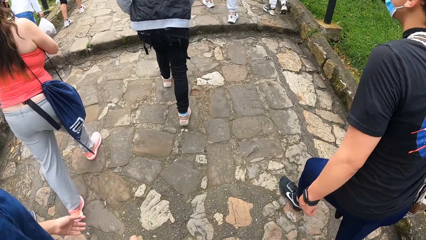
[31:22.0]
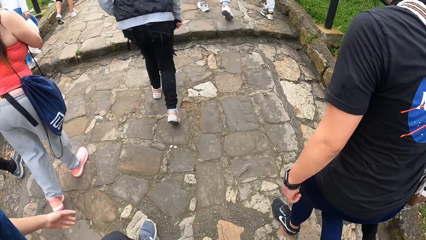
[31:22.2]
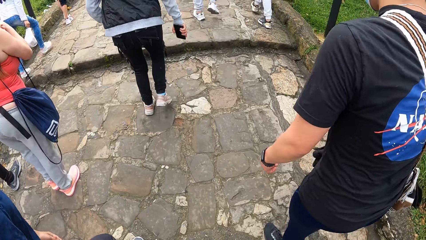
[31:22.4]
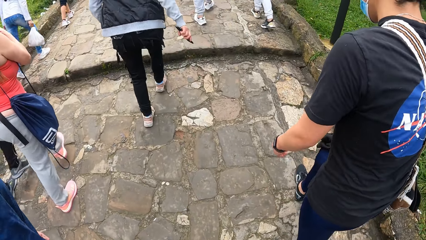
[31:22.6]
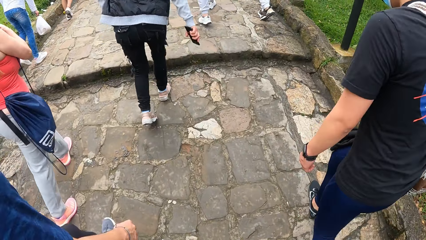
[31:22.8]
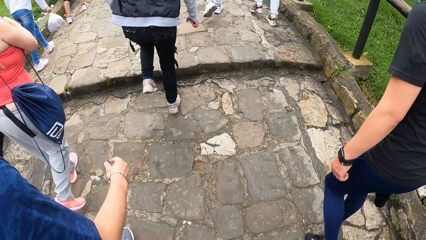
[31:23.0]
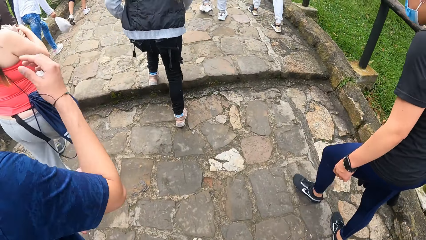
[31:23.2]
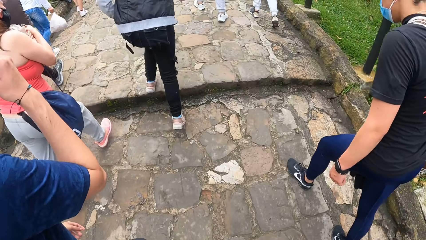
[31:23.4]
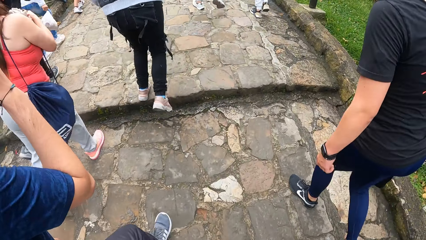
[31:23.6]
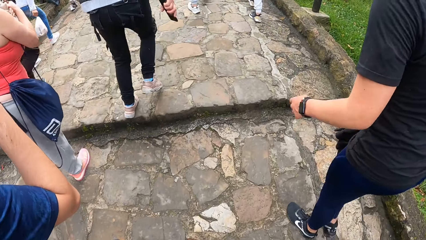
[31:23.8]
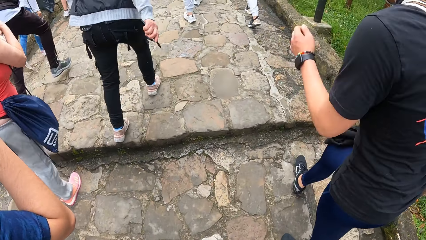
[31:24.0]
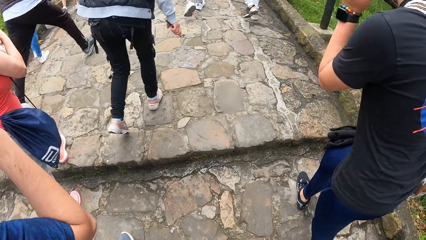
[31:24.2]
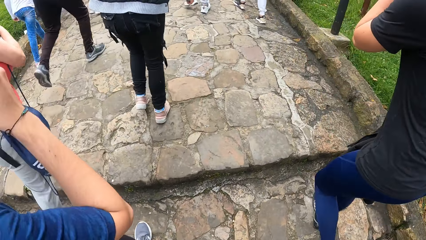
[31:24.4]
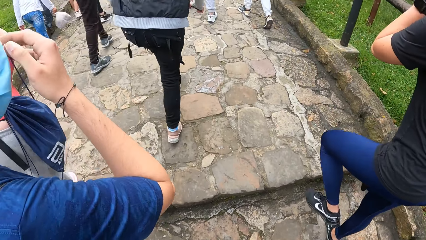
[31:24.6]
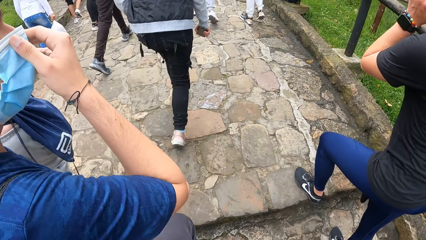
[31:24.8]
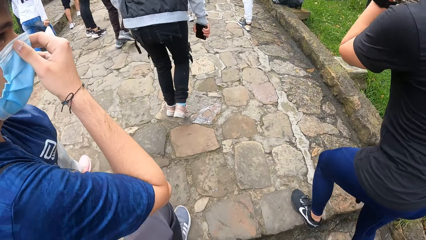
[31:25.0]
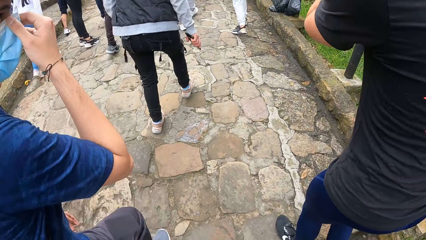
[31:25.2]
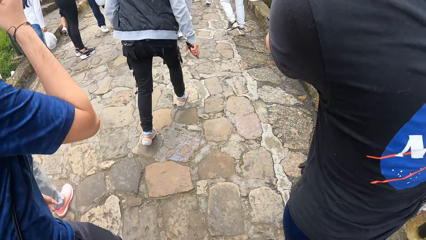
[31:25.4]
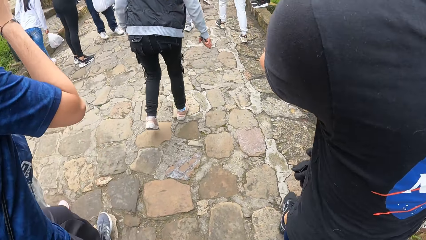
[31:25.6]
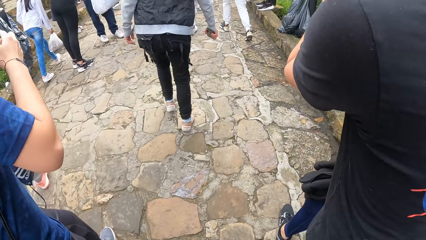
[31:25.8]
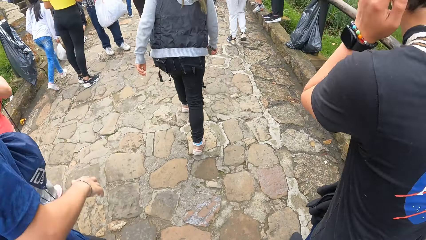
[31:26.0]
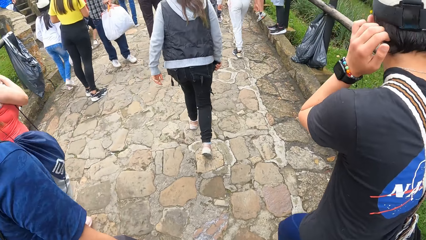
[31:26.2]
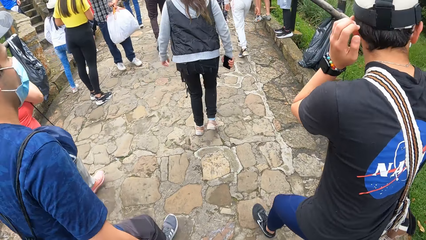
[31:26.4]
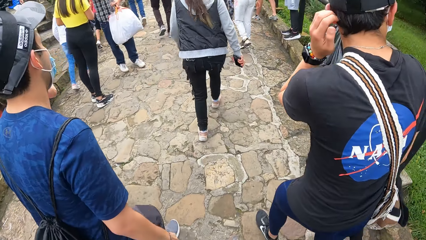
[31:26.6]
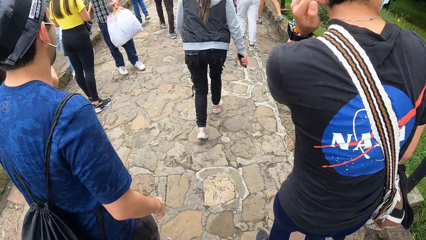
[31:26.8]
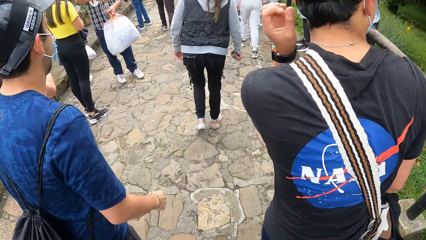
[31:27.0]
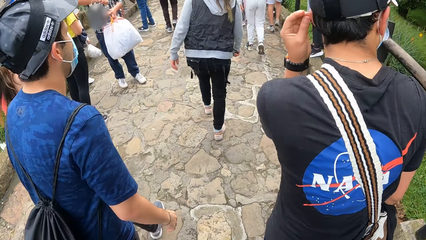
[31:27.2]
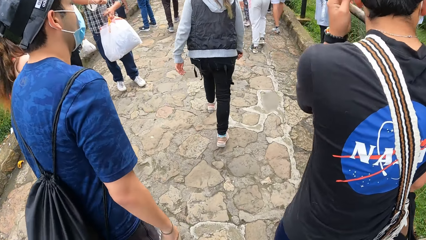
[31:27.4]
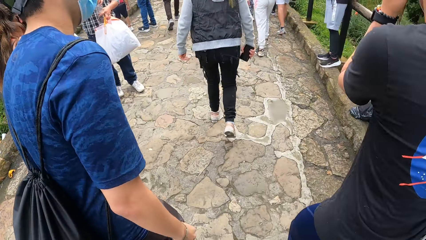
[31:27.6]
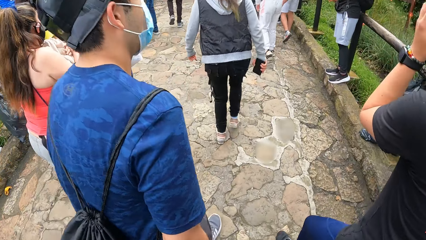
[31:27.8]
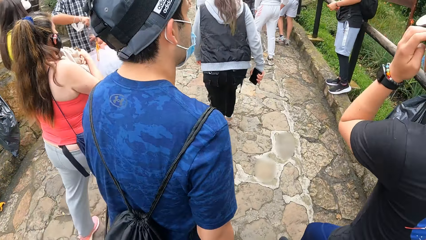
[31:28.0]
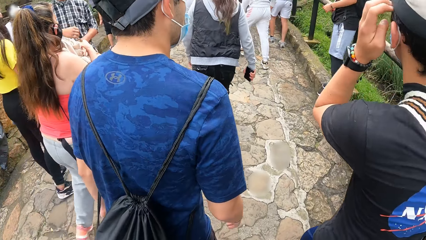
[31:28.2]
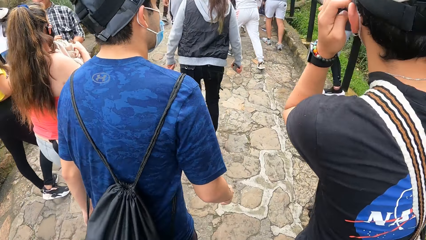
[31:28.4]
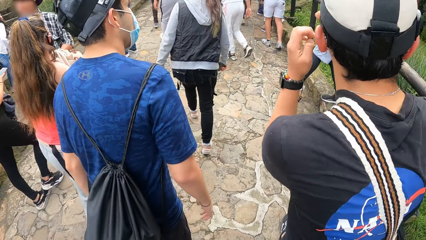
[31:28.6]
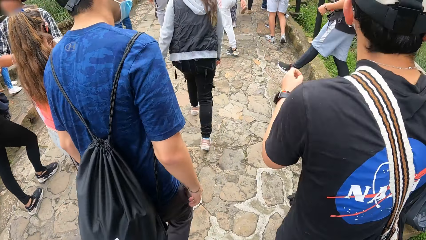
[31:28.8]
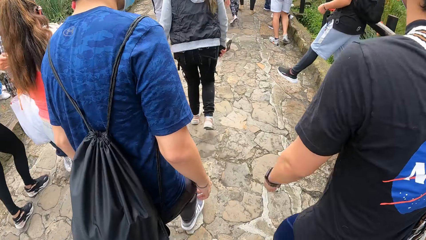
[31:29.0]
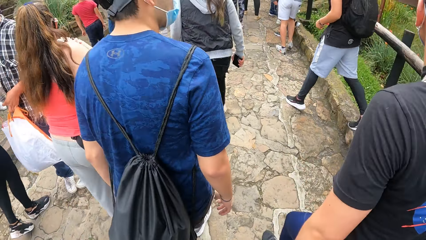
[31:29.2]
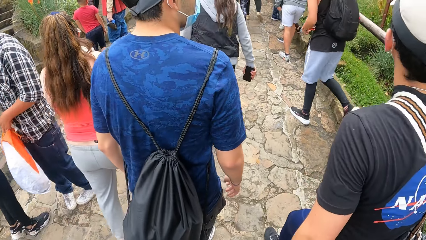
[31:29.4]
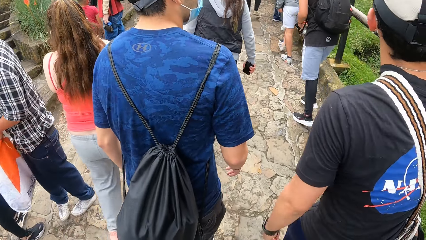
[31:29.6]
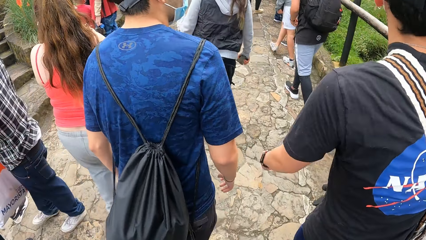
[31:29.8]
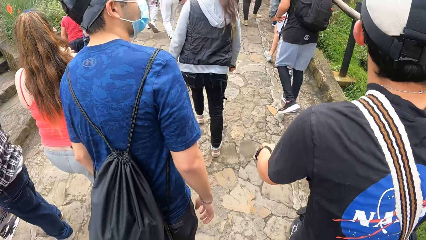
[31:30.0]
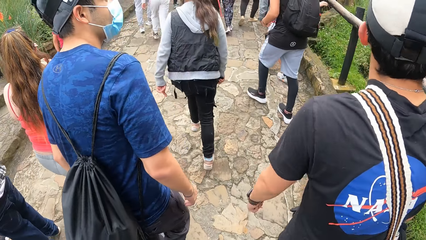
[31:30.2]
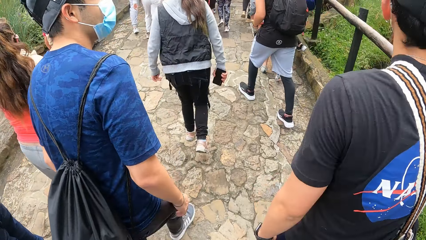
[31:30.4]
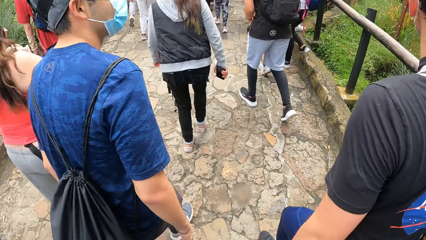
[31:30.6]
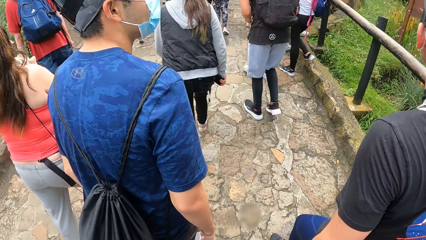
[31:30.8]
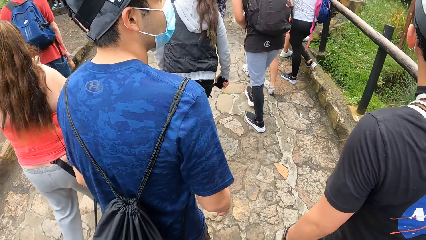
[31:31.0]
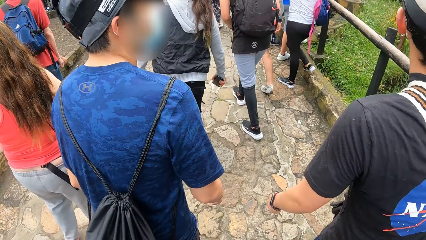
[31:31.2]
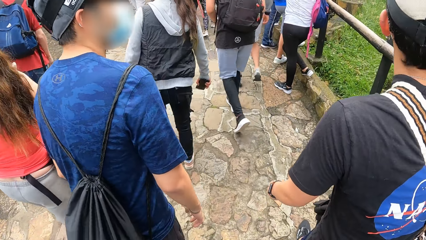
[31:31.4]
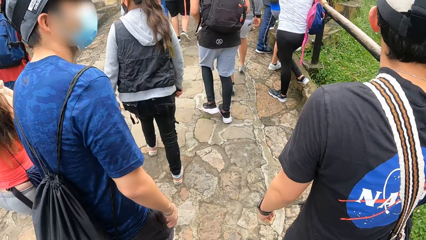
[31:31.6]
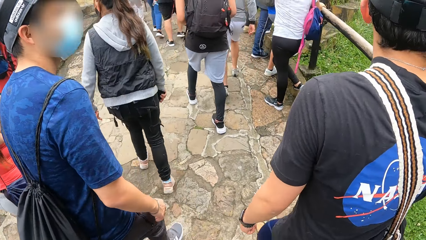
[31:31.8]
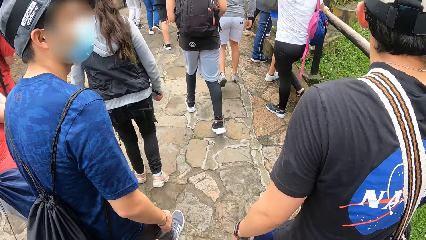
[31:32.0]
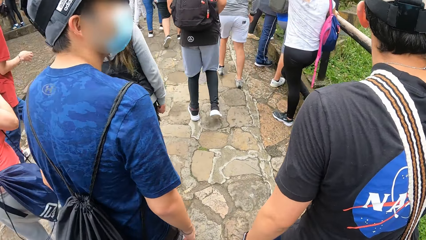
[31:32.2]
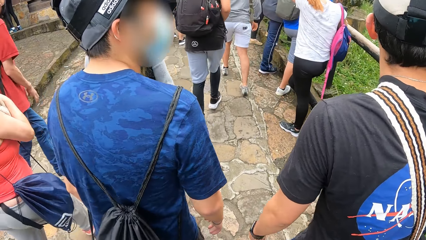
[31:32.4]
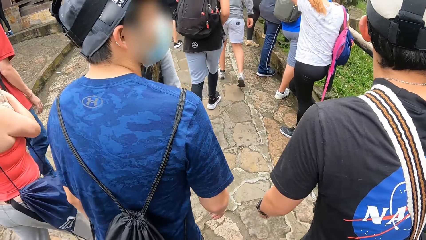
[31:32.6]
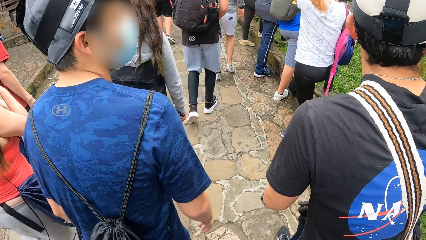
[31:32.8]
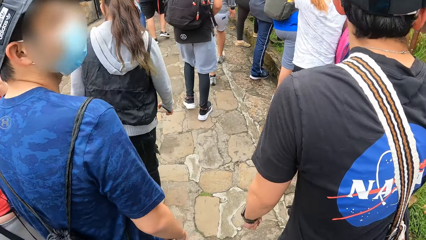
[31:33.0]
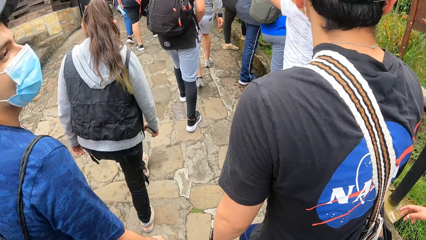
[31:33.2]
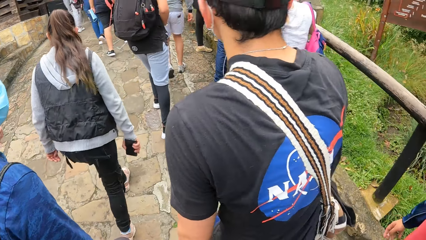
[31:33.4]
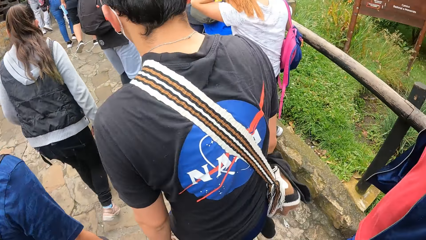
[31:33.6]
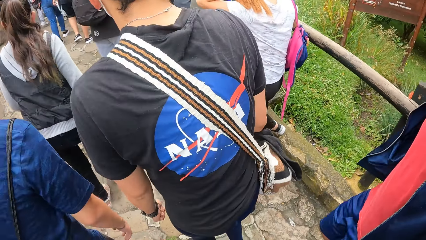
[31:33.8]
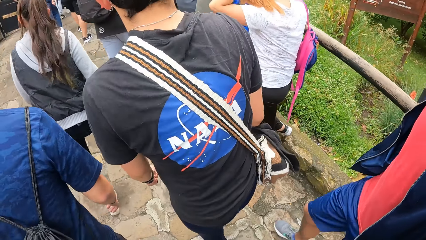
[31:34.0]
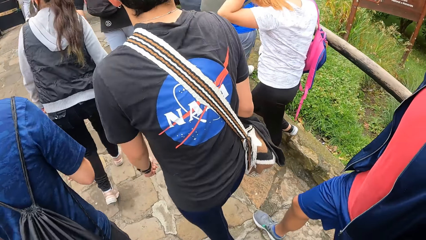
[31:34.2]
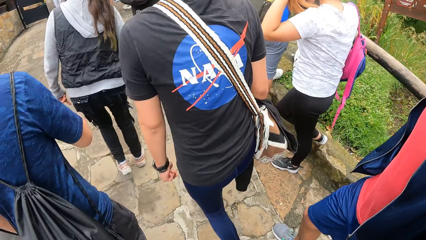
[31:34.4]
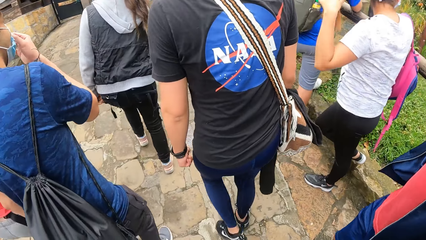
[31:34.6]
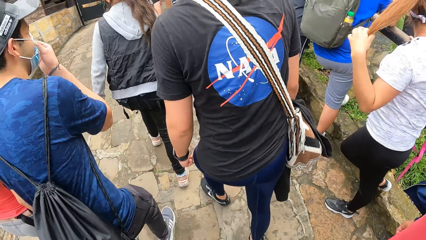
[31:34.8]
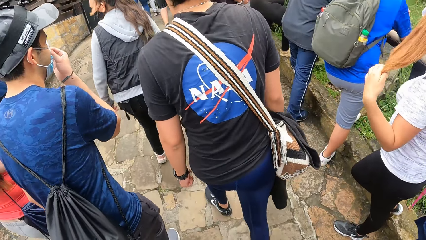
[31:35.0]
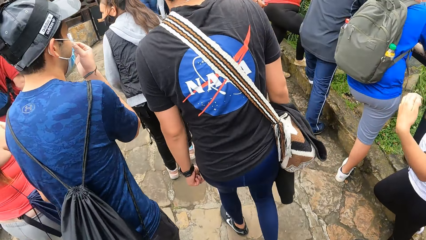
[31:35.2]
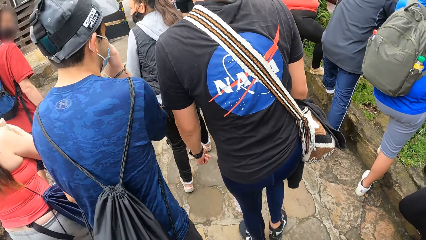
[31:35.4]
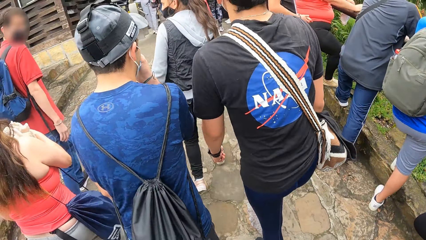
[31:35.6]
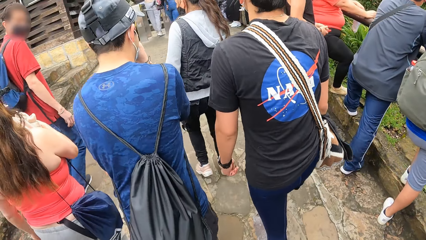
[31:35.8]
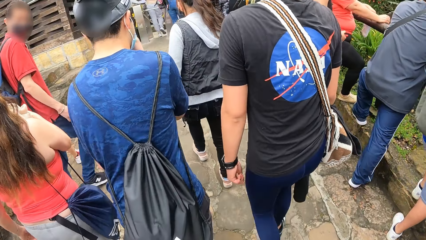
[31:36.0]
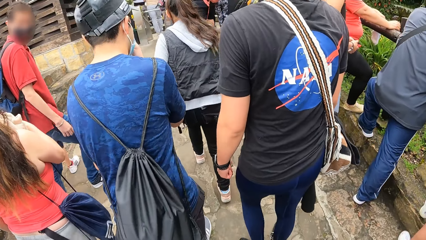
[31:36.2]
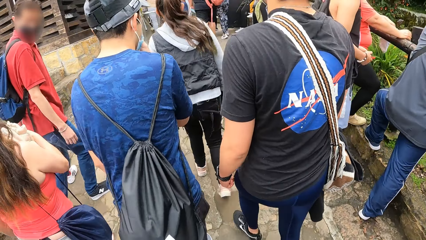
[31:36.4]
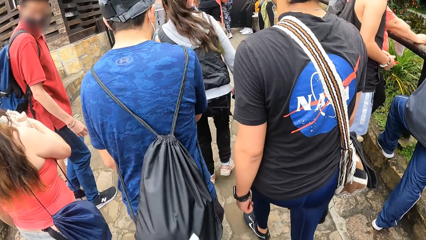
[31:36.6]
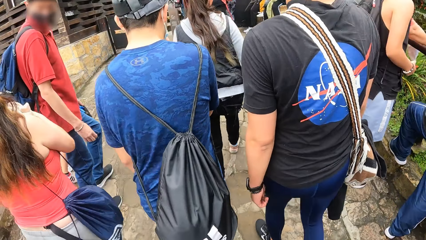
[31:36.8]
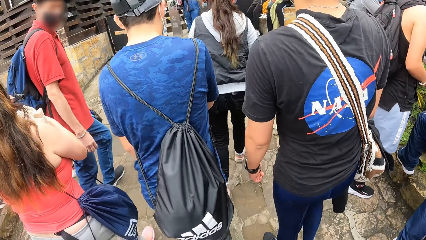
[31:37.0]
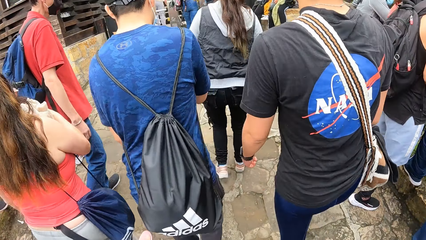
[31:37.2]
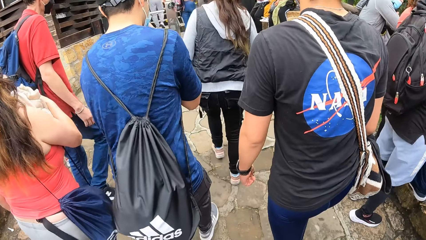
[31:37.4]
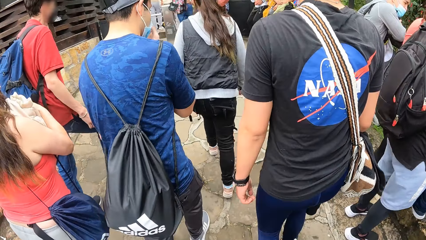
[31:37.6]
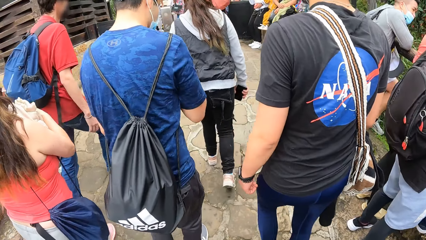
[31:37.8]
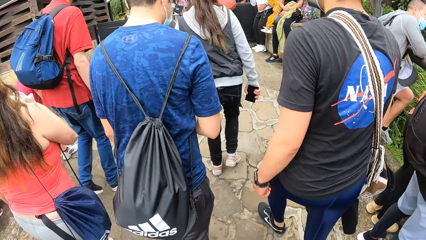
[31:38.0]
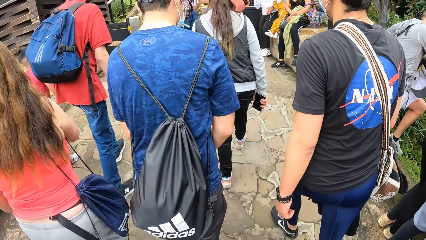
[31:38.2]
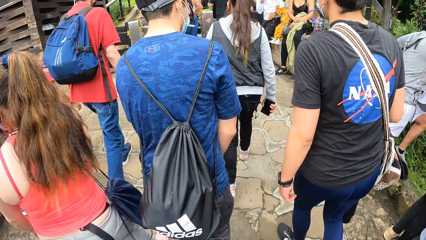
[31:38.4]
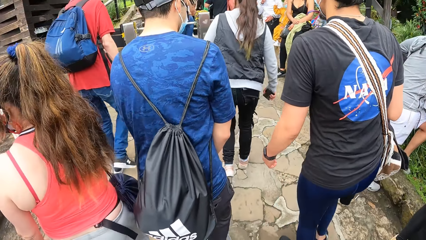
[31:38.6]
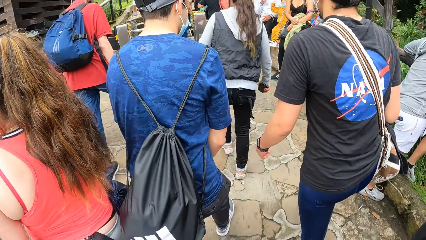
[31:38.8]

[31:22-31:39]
The man scratches his face with his right hand. Another man scratches his head with his left hand.
